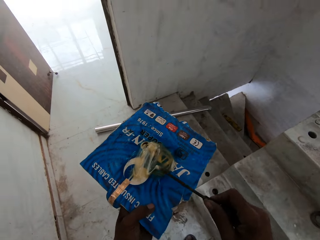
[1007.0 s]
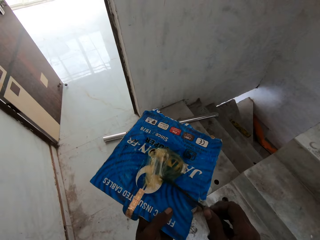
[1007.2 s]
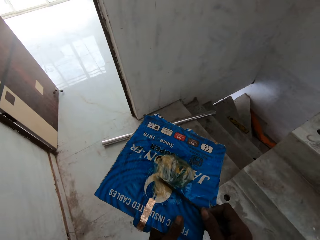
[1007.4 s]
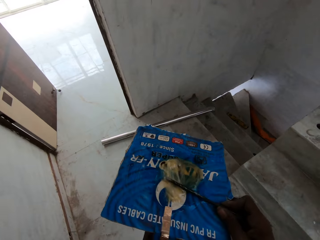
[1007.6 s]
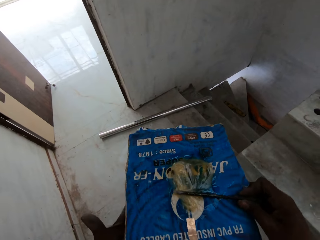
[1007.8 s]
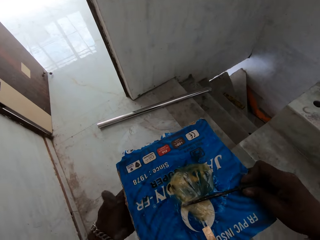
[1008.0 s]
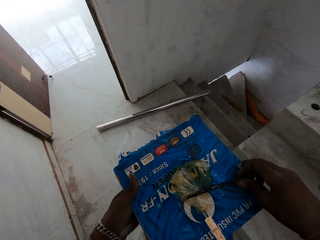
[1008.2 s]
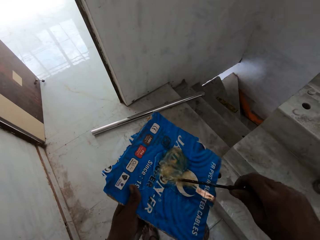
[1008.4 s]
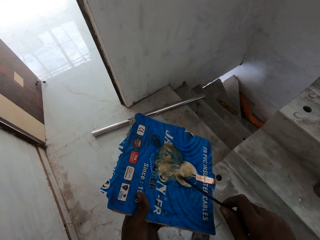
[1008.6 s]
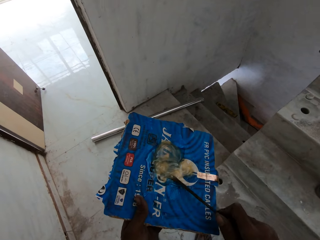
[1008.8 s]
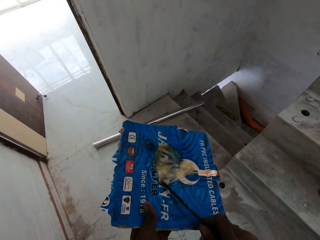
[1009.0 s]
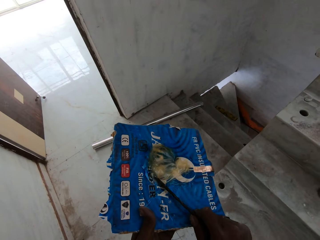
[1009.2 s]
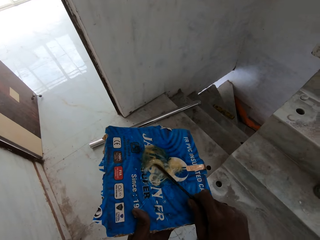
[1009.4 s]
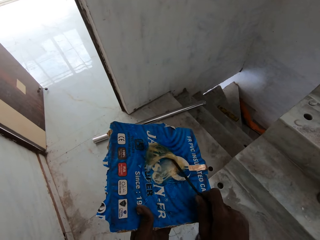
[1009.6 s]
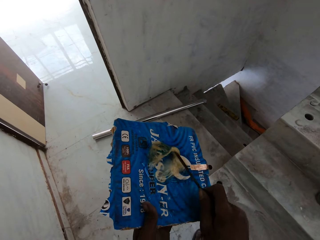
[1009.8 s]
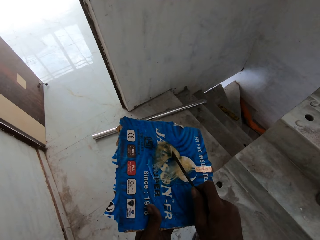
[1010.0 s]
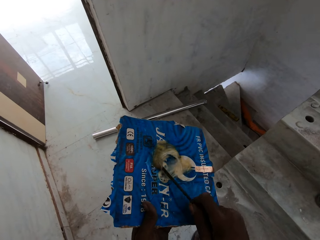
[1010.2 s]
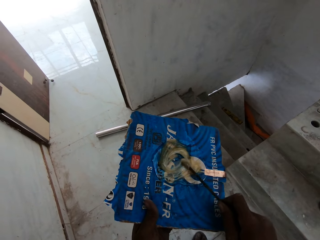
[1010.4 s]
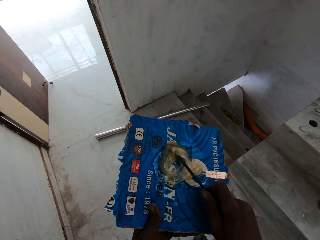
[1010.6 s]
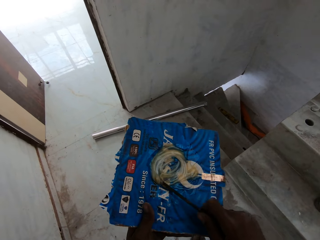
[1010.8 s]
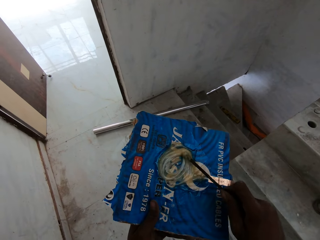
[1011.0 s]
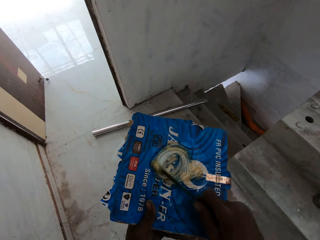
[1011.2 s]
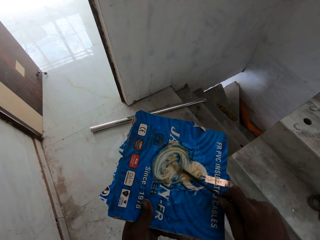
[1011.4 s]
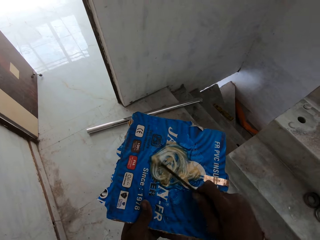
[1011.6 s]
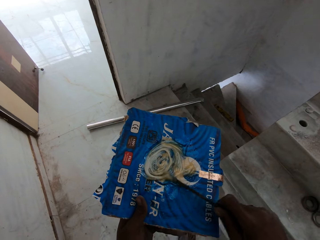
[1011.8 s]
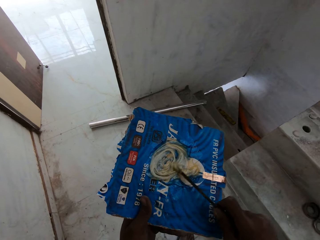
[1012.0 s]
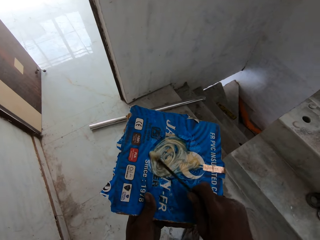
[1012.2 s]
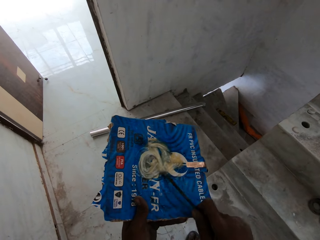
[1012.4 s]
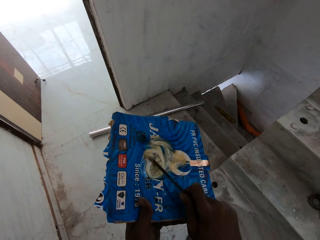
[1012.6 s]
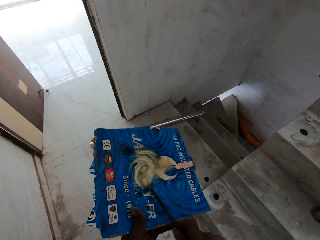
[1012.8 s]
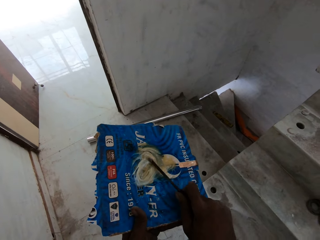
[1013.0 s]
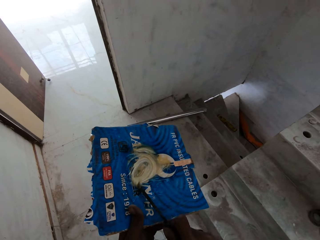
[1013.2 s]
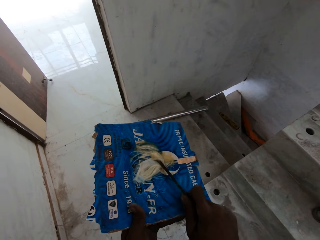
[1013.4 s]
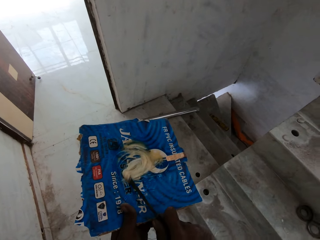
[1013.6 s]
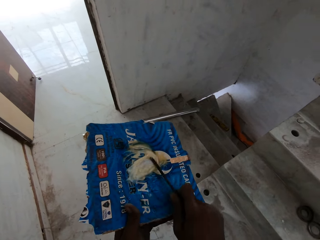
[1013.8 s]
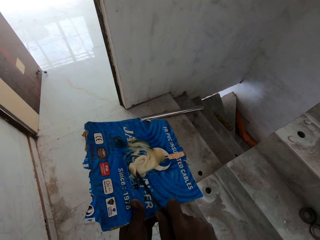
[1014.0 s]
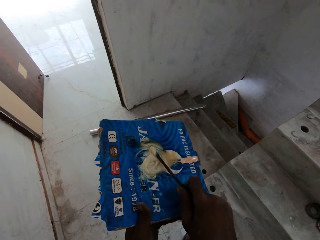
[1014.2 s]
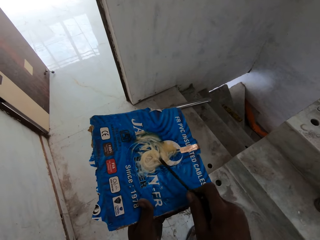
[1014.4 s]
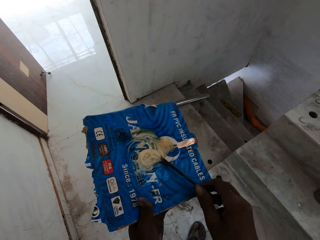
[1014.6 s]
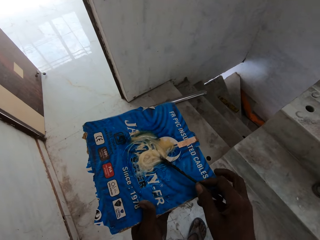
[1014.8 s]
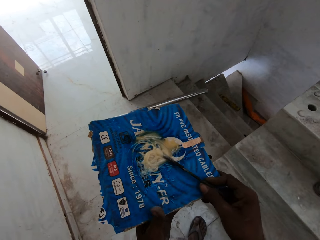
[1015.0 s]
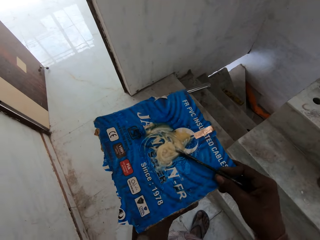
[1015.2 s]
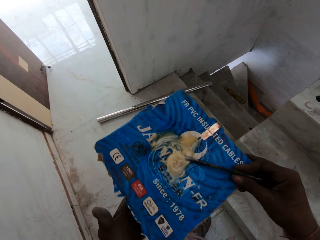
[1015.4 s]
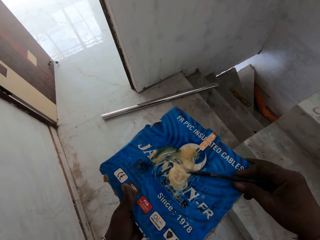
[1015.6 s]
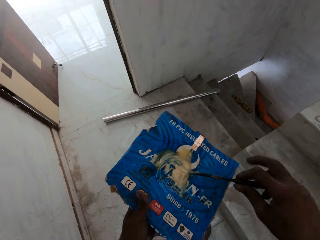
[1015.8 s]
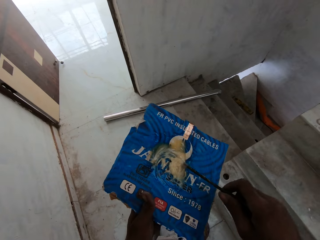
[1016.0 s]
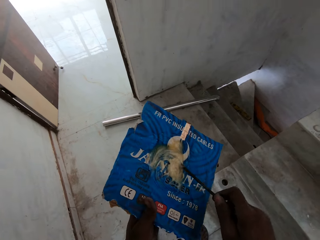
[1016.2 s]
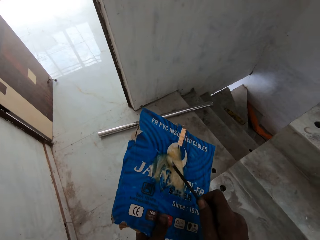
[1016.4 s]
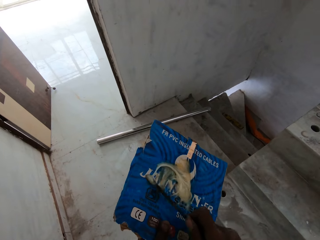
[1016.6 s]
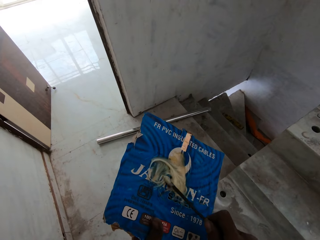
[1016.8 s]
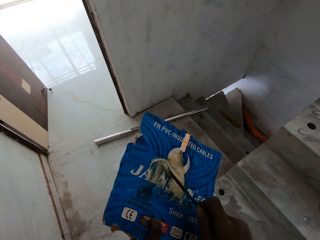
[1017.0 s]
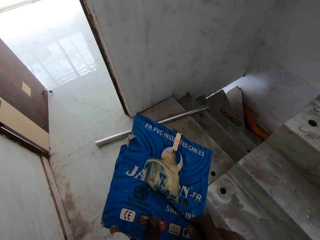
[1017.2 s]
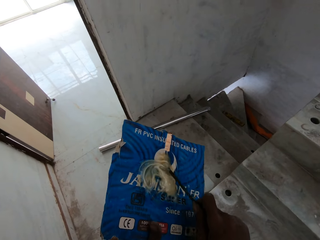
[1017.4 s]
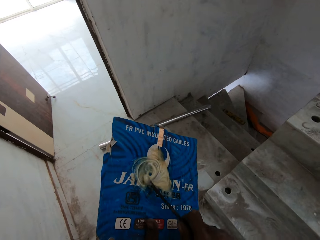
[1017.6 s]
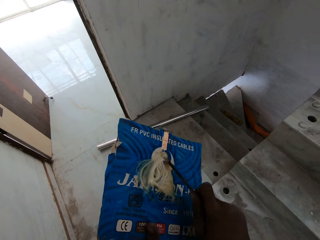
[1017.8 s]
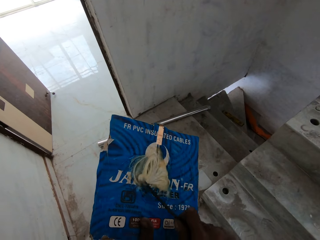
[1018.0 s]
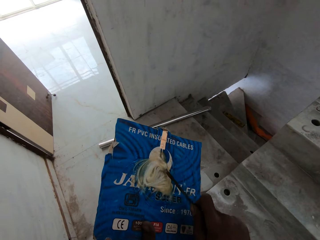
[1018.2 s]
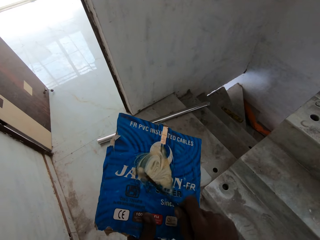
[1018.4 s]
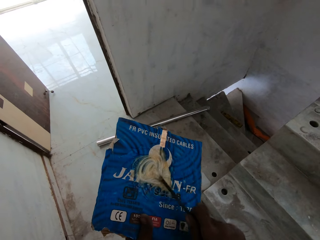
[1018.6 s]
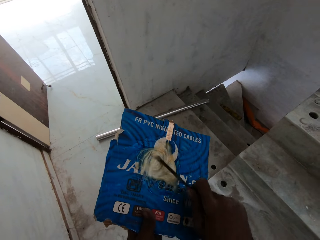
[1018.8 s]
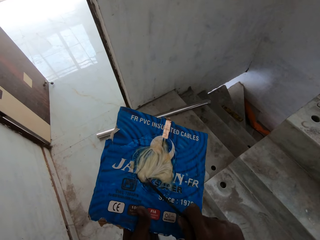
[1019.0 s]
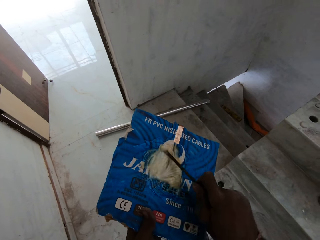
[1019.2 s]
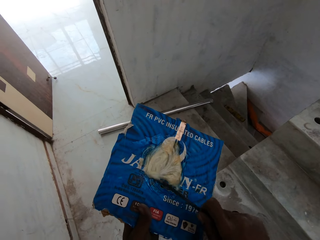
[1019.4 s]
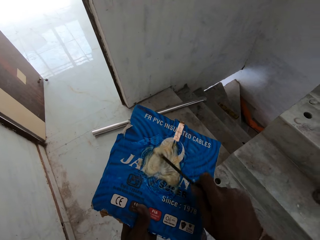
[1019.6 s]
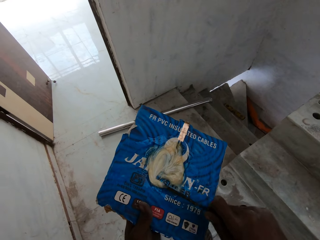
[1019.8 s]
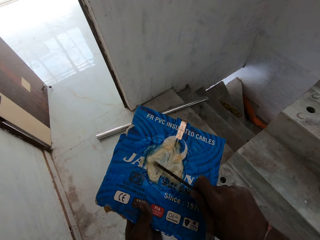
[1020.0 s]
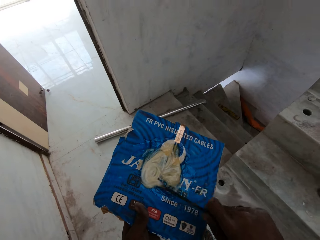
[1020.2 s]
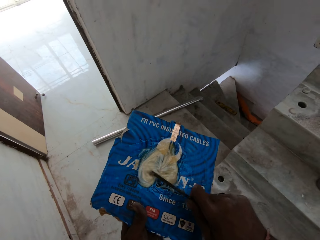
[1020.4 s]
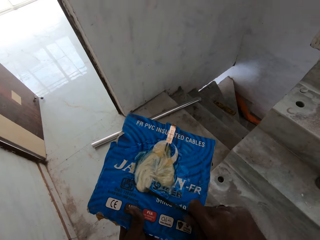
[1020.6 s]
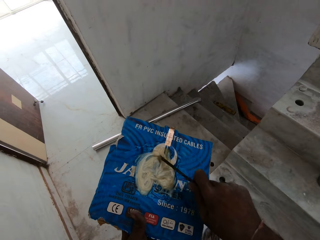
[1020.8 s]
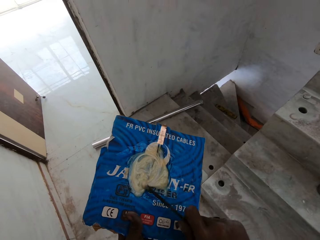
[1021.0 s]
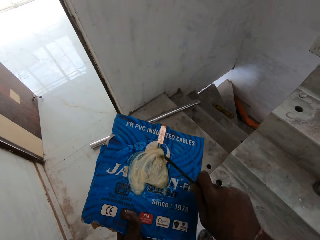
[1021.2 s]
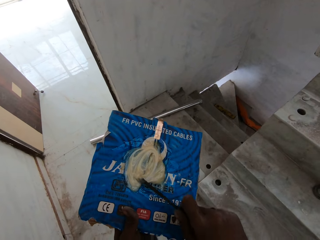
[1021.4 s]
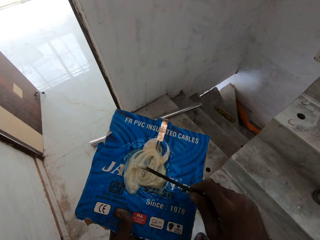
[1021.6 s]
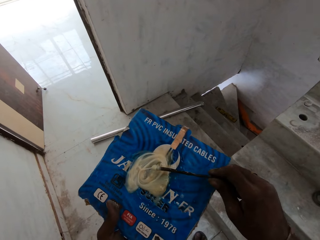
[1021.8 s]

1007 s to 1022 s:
The camera wearer turns the piece of paper with glue with both hands. He mixes the gum on the piece of paper in his left hand with the stick with his hand. He turns the piece of paper with glue with both hands. He mixes the gum on the piece of paper in his left hand with the stick with his hand.

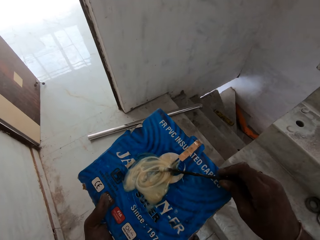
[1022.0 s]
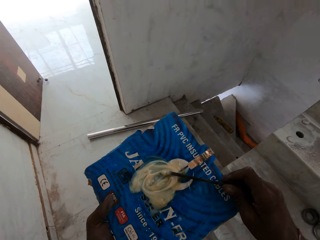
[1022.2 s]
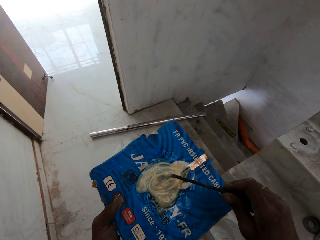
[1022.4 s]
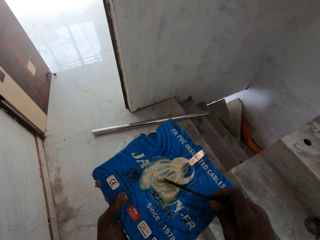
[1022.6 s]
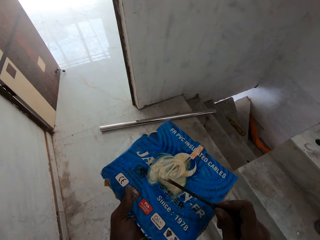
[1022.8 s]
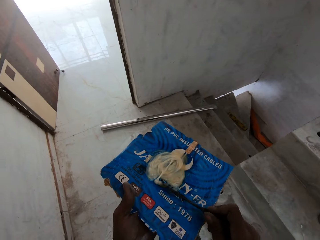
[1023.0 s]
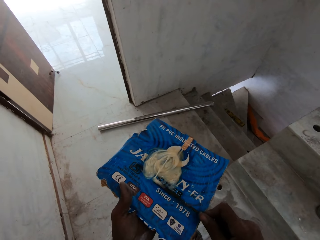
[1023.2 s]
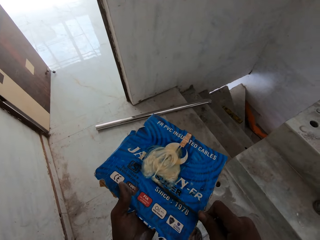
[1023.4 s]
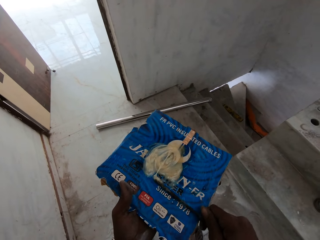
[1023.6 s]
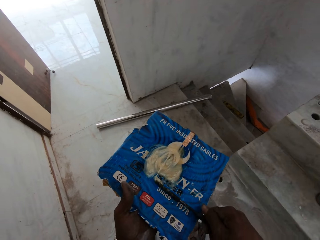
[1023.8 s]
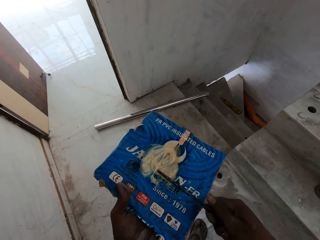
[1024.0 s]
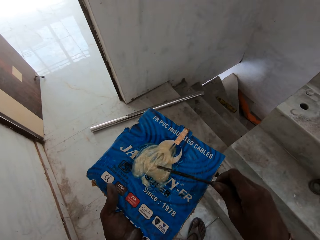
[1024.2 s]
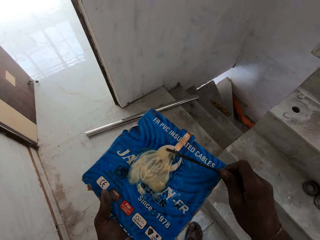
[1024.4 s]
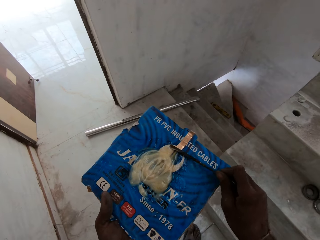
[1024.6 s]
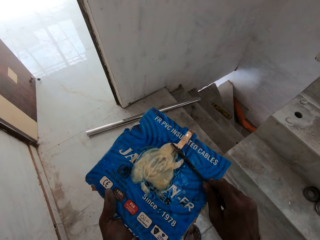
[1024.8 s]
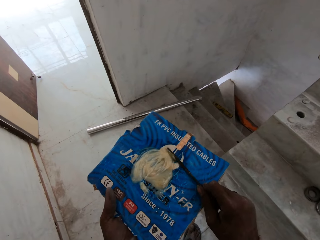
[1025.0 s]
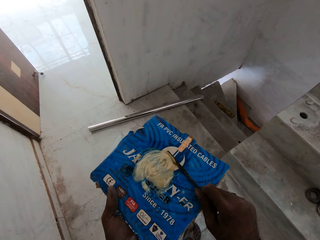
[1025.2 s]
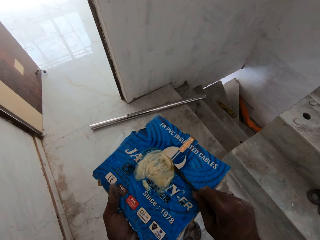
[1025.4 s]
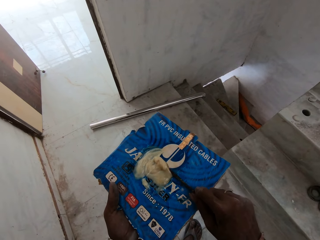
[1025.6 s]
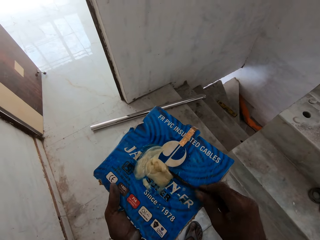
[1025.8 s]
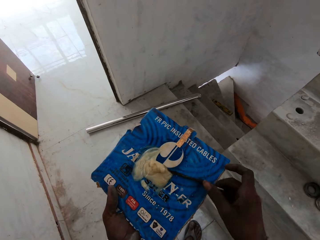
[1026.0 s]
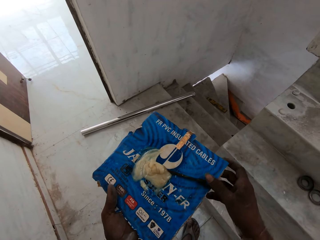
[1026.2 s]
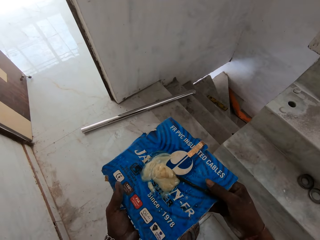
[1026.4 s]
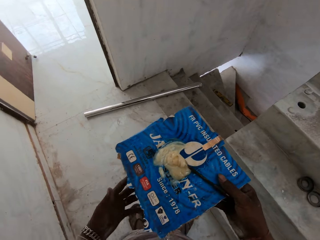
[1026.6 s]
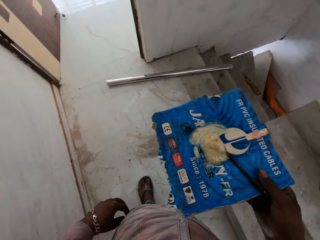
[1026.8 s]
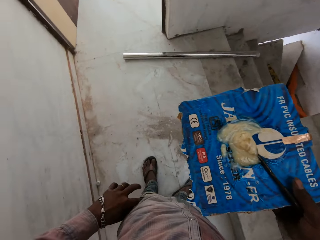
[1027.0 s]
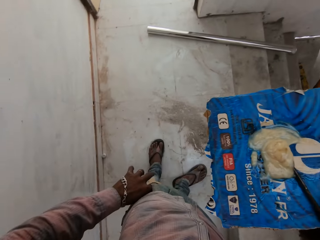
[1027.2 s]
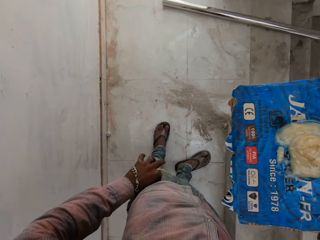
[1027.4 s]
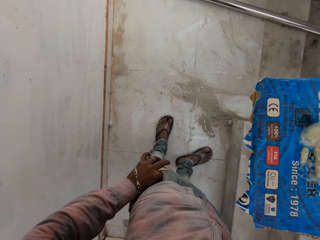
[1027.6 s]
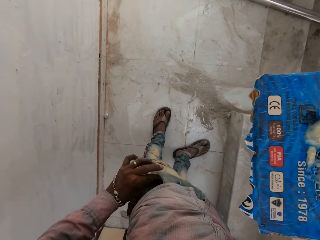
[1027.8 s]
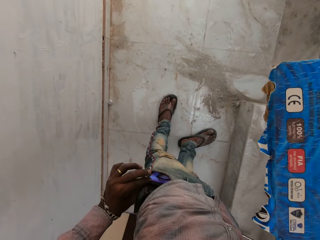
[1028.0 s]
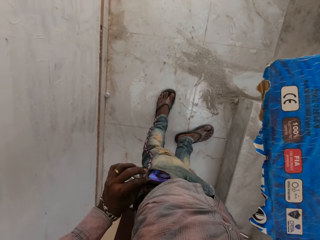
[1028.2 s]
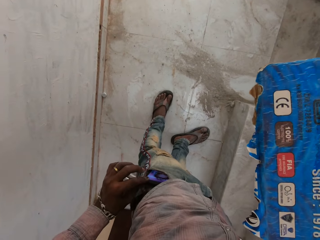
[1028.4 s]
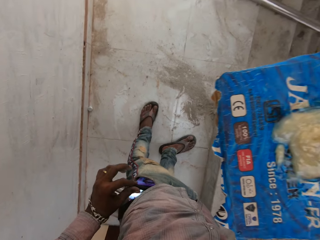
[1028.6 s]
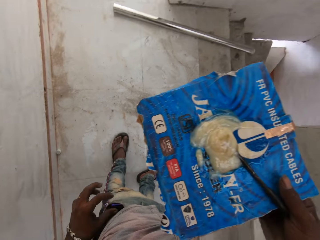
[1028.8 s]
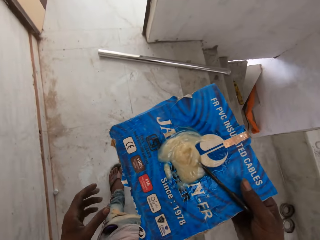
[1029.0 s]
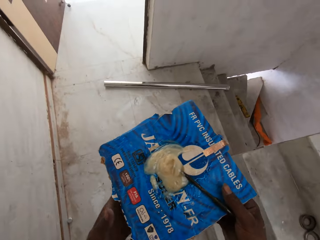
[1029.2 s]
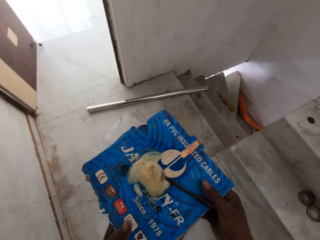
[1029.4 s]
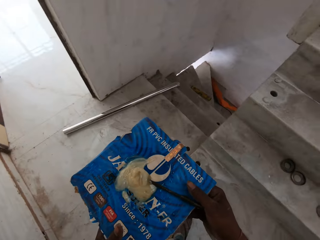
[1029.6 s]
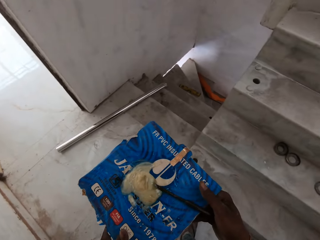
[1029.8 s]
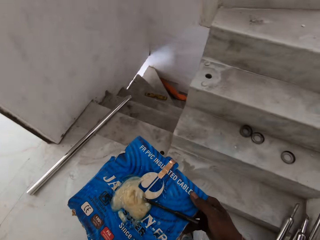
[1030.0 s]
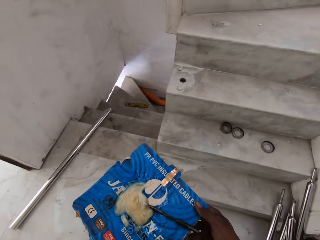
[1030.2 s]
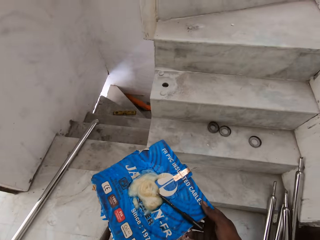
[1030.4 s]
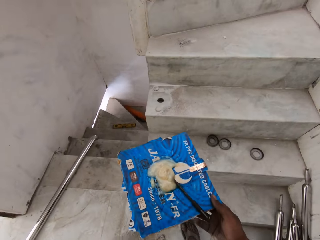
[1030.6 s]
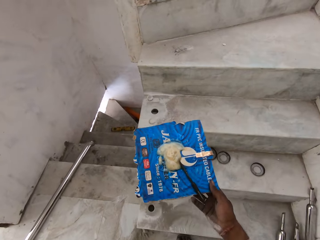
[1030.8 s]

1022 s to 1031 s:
The camera wearer holds the piece of paper or bottle with his right hand. He holds a phone in his trousers left pocket with his left hand. He picks the phone from his pocket. He holds the piece of paper with both hands.
